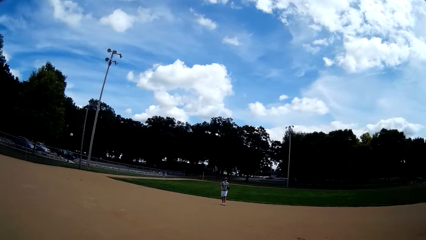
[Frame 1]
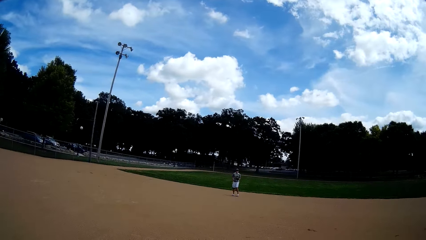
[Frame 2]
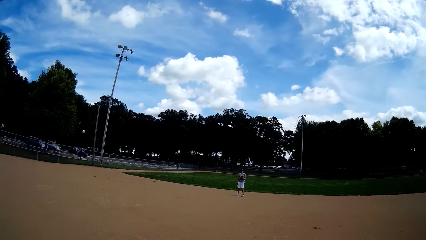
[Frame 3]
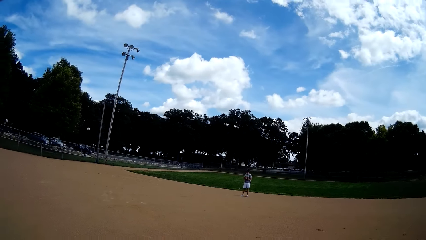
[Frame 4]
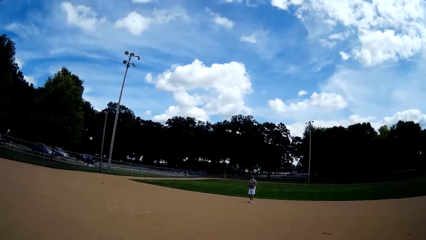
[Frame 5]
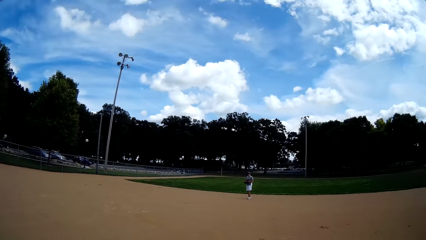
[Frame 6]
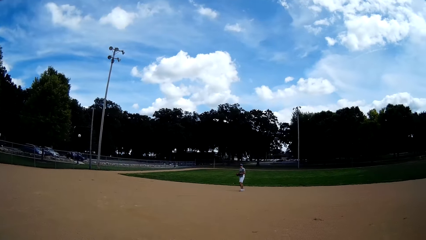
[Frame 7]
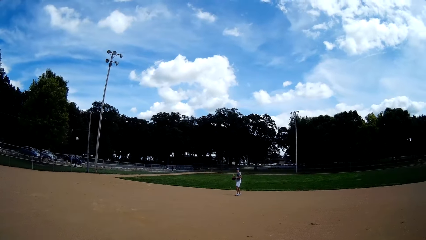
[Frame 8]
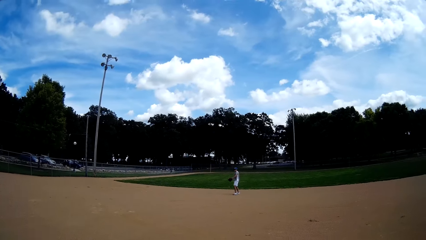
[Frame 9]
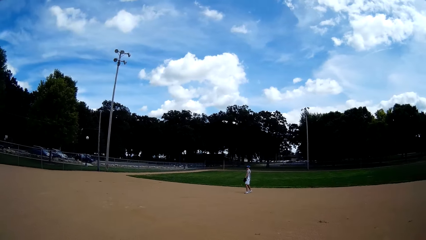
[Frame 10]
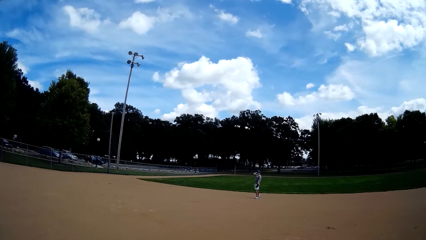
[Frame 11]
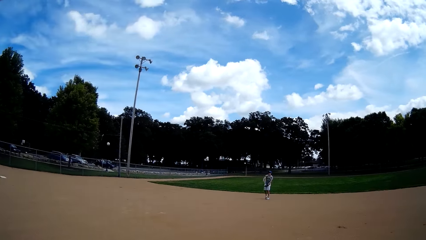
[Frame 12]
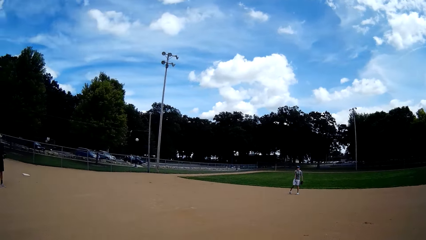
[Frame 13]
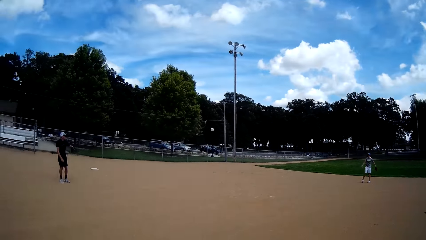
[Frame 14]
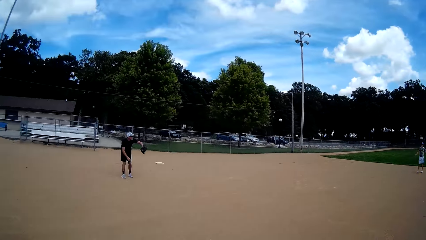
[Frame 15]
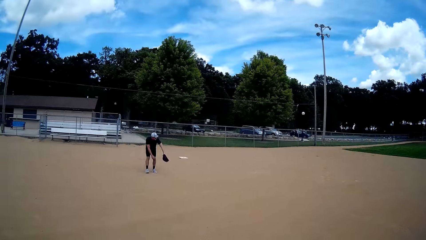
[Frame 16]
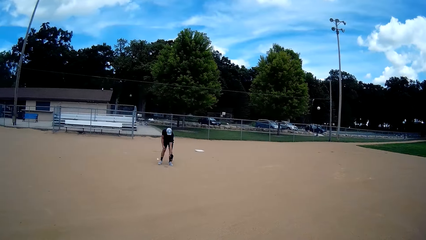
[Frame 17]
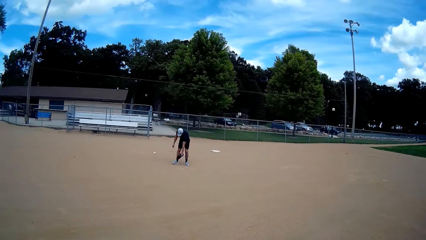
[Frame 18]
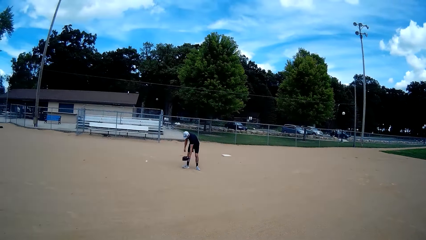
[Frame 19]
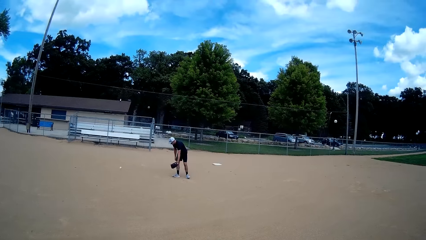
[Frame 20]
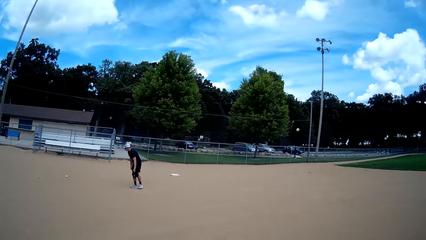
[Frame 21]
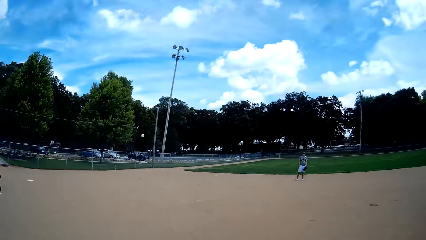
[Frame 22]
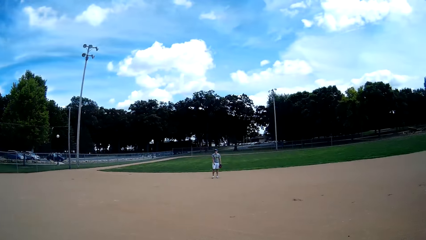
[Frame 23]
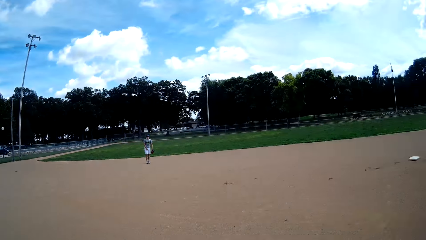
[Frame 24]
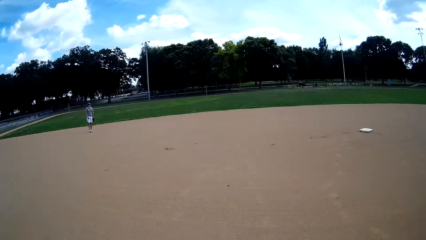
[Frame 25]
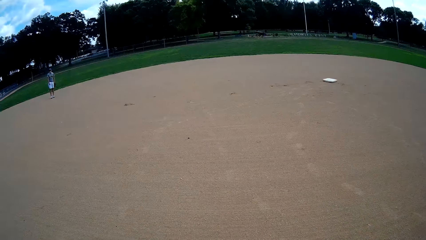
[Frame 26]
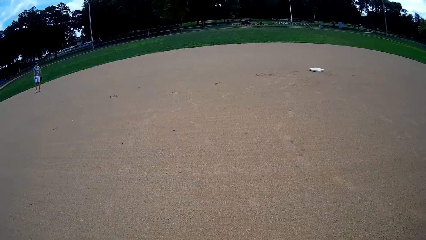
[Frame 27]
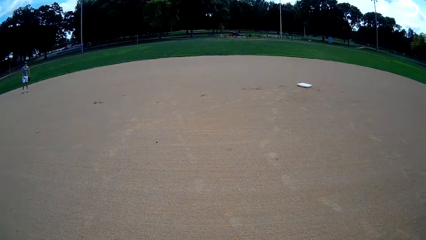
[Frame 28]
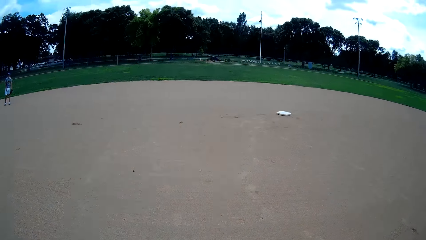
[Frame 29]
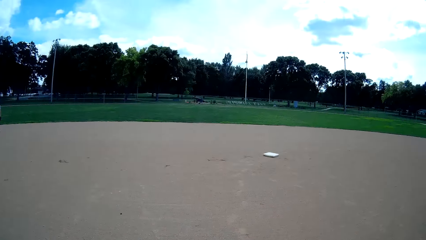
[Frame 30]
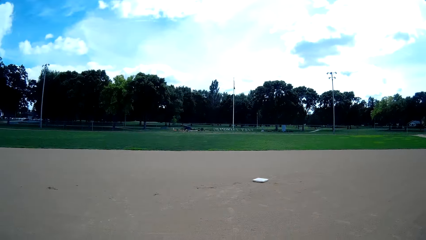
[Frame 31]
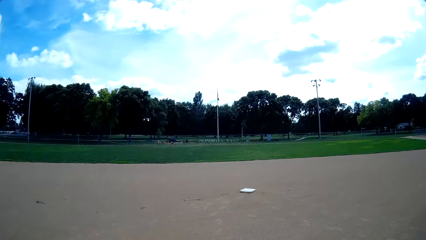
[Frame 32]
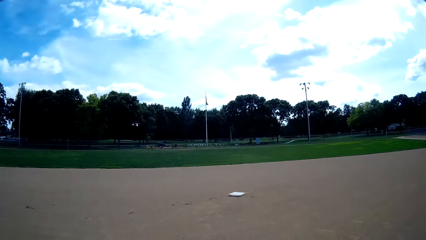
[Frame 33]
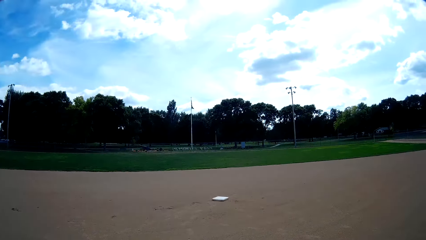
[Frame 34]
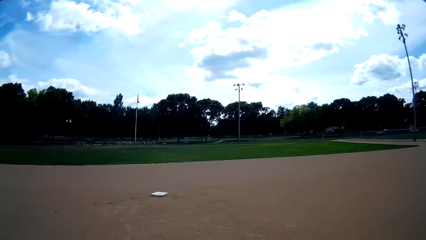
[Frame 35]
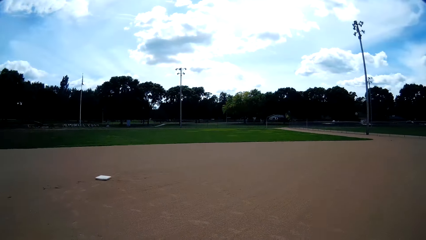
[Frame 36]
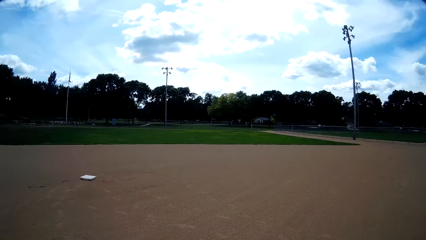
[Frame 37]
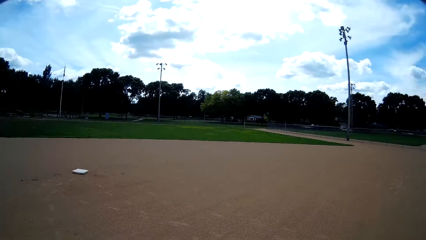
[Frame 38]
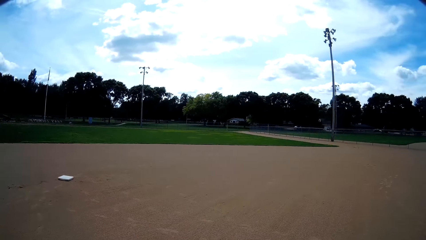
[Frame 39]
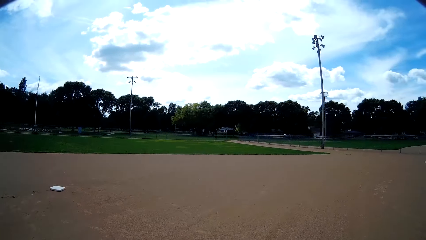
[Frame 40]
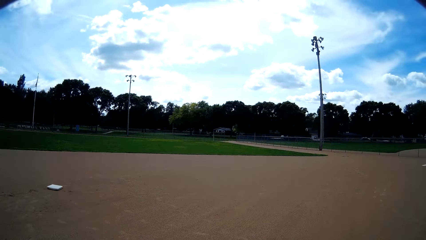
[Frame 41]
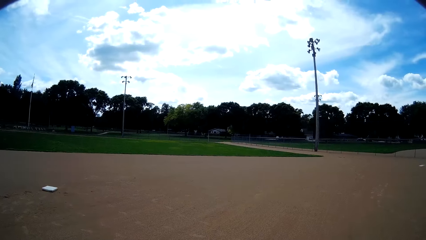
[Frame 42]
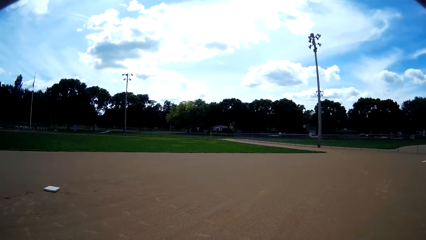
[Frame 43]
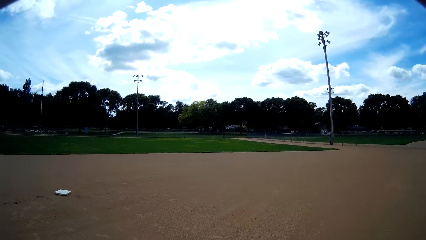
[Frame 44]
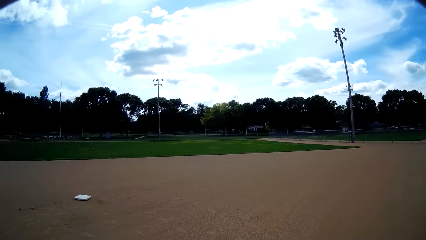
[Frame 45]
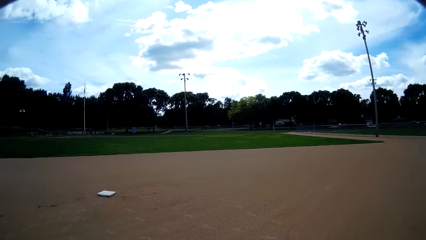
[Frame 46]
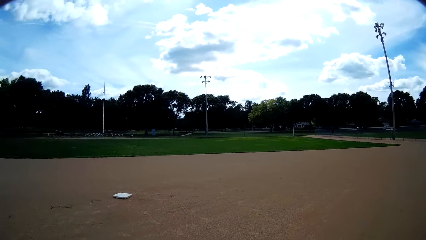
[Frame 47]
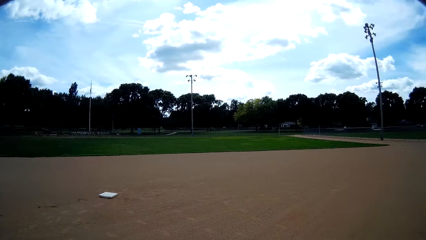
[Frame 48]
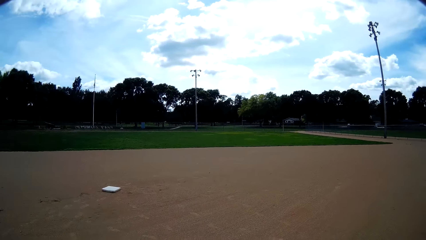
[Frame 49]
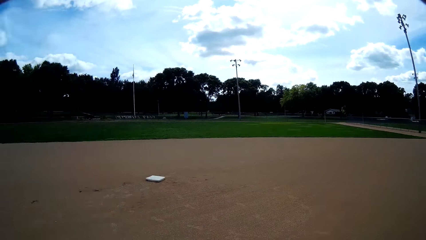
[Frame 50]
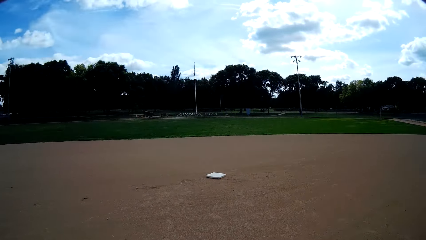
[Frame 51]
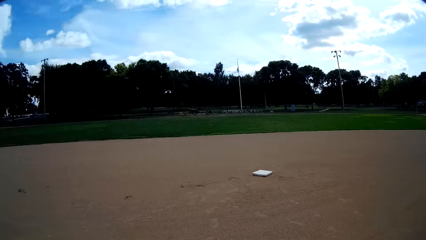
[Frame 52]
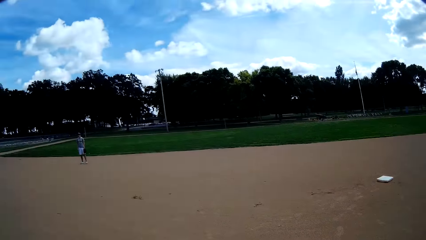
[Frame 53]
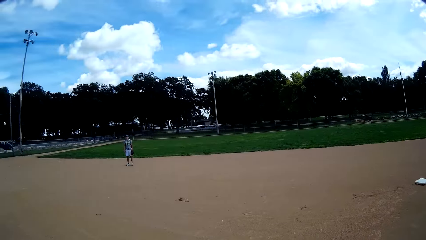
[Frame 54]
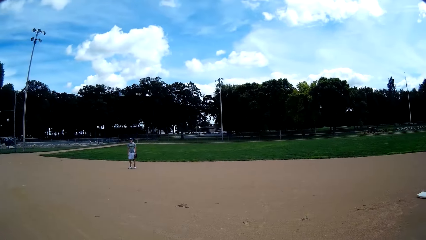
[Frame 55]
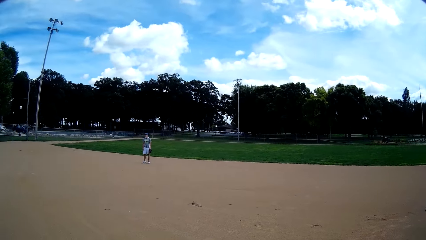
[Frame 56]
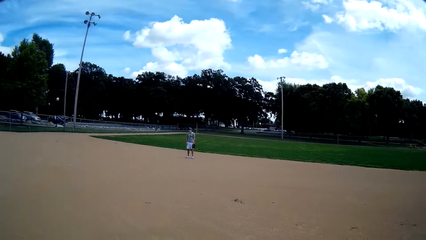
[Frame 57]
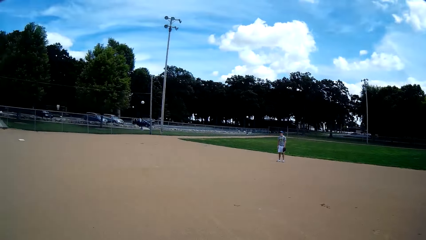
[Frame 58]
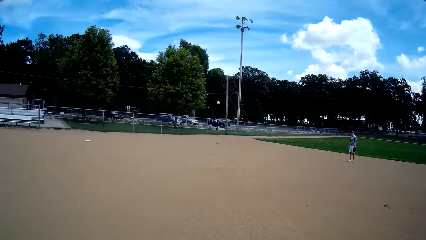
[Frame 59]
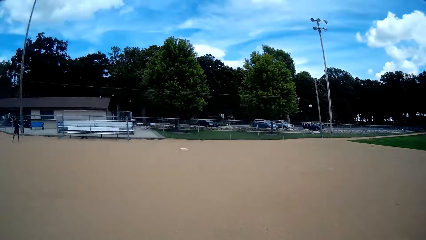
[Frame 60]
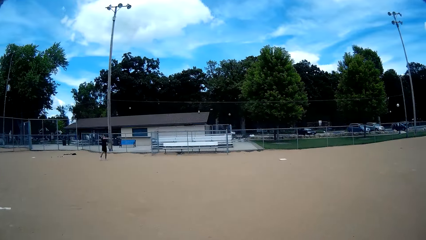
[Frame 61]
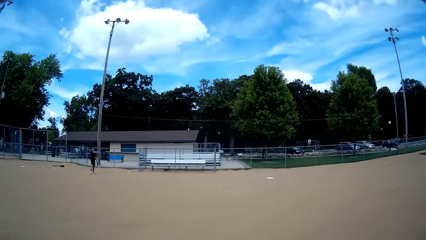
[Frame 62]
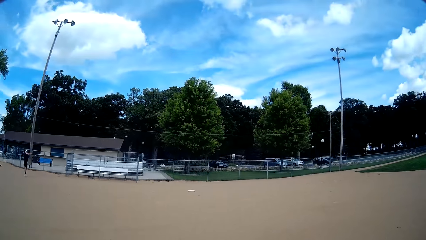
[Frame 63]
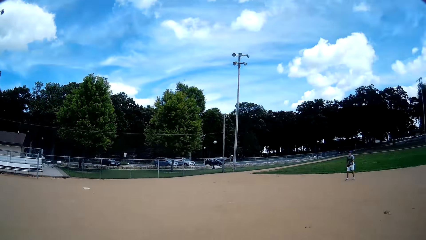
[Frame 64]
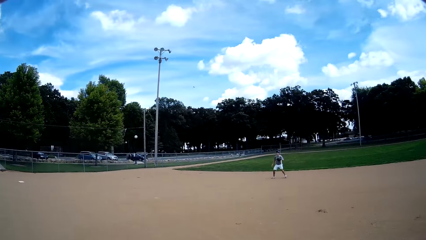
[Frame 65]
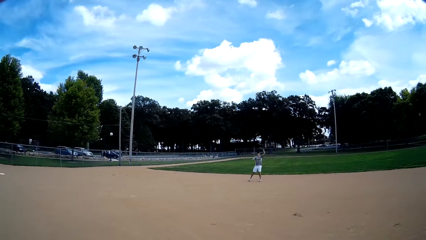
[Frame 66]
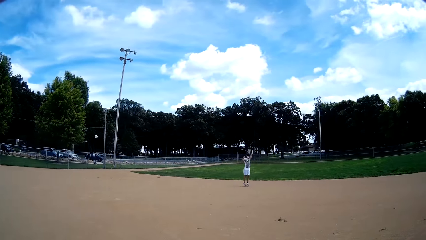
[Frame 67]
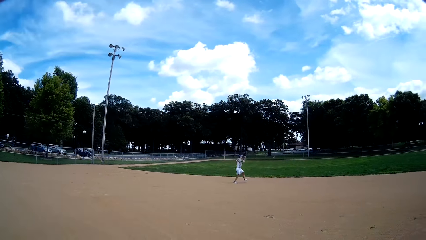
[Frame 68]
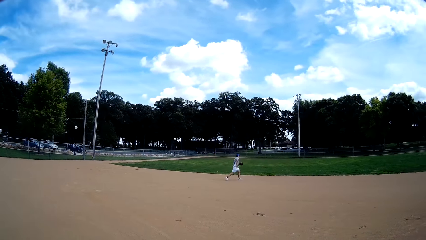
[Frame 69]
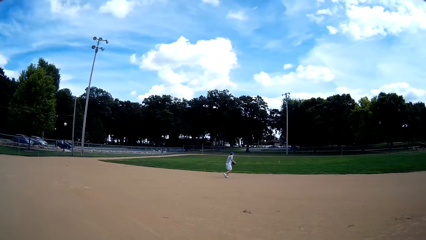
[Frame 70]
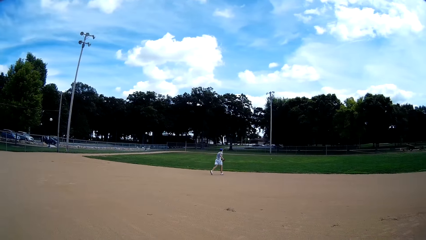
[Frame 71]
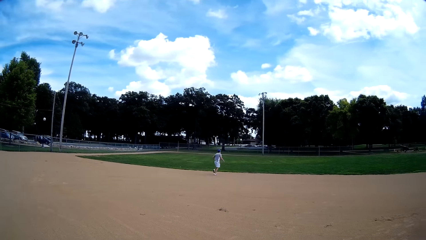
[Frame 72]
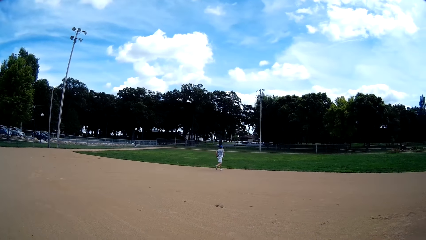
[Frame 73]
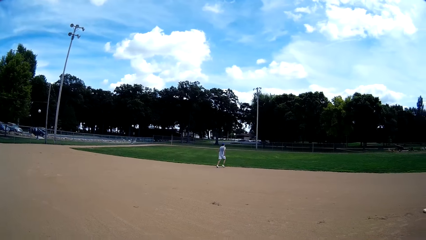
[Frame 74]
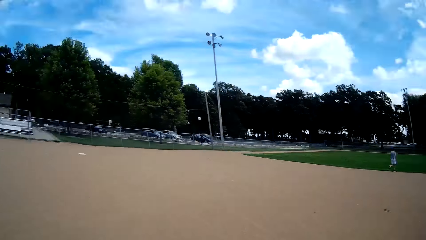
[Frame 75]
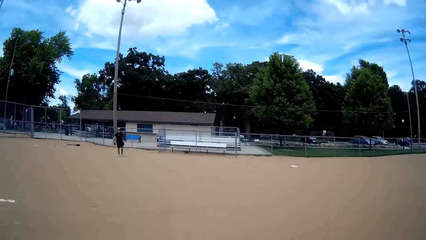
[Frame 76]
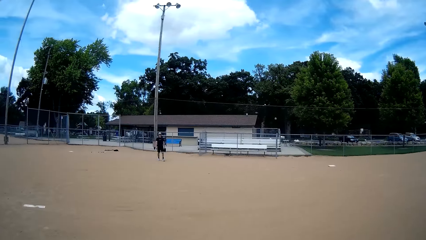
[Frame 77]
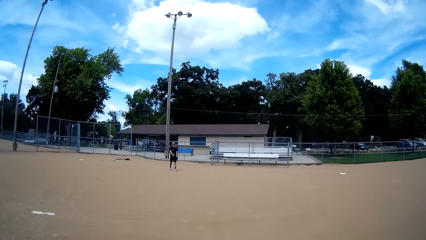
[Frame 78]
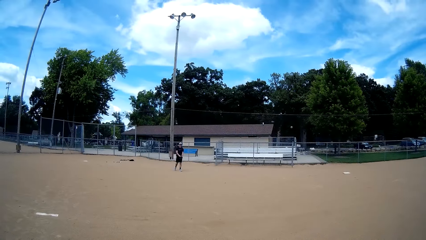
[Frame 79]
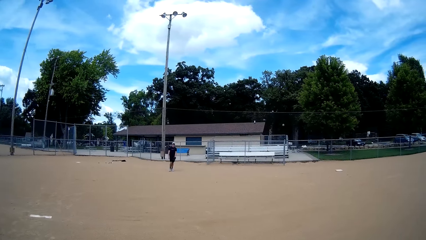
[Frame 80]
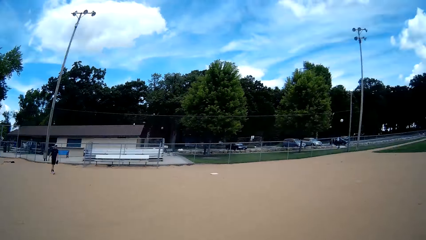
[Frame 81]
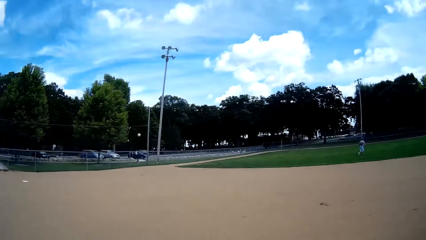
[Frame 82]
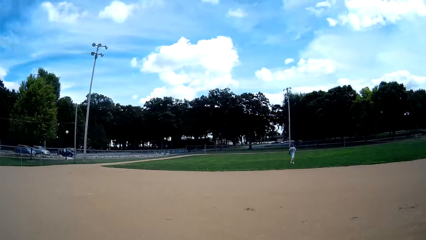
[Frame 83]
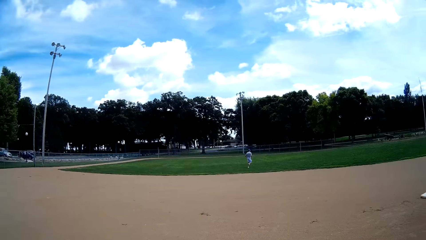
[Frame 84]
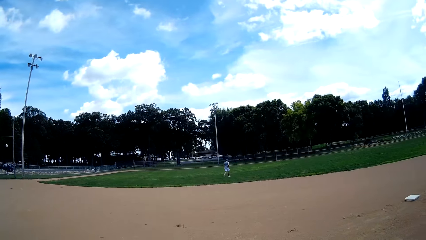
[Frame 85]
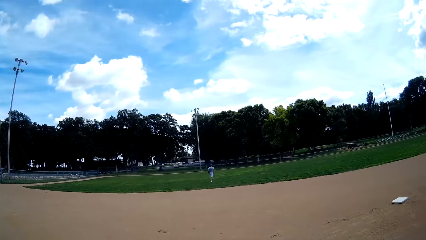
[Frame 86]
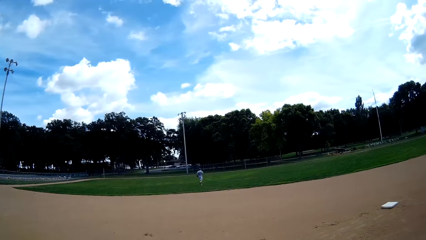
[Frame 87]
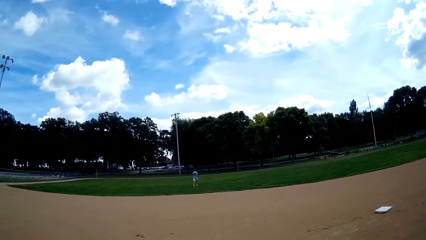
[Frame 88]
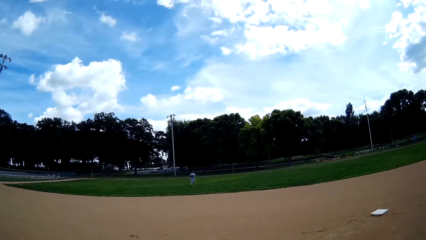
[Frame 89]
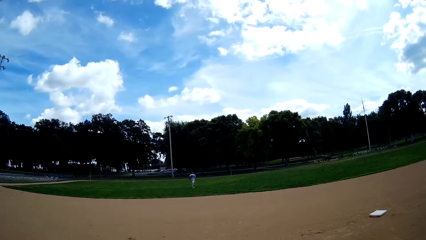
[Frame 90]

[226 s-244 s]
A man catches the ball. Another man tries catching the ball from the first man with a baseball glove. The first man throws the ball. The other man chases the ball on the ground. The camera wearer looks around the baseball field. They look around. The first man tries catching the ball from the other man with a baseball glove. The other man throws the ball. The first man chases after the ball. The camera wearer looks at the other man. The other man walks. The camera wearer looks at the first man.
